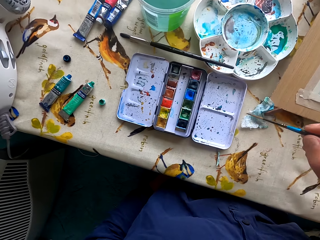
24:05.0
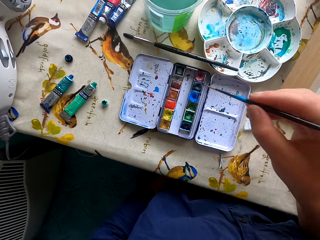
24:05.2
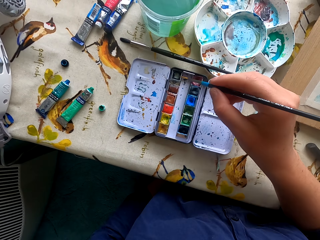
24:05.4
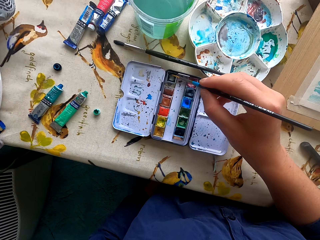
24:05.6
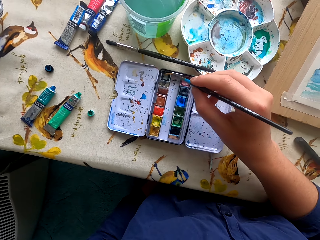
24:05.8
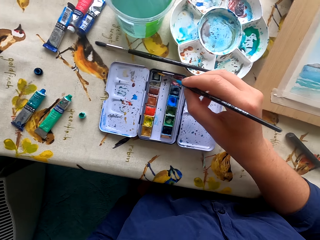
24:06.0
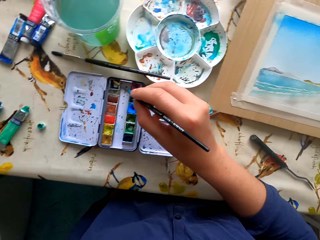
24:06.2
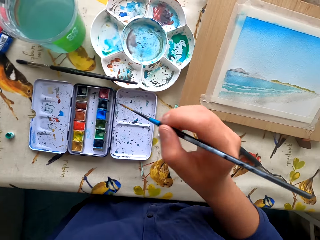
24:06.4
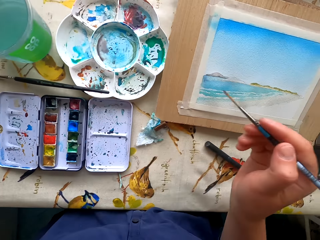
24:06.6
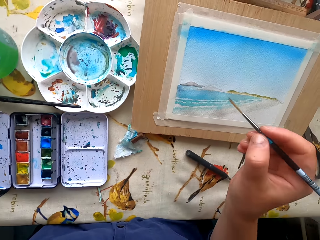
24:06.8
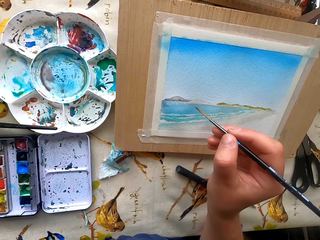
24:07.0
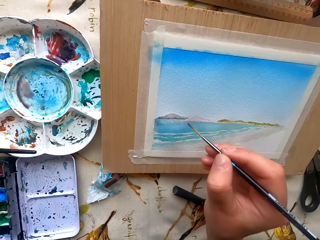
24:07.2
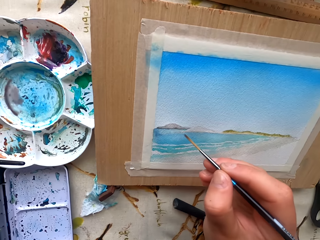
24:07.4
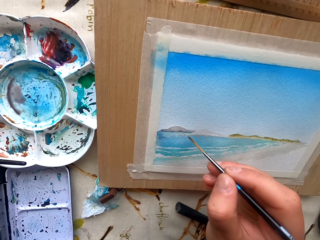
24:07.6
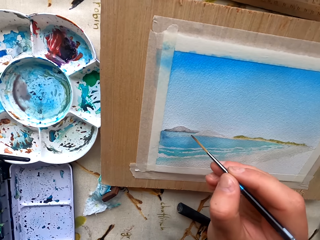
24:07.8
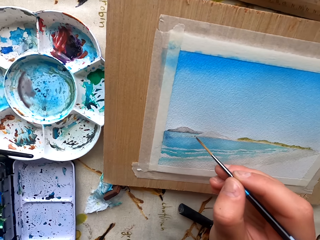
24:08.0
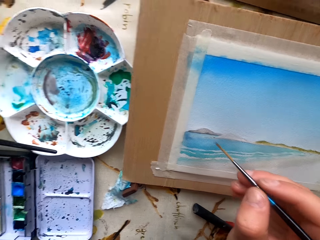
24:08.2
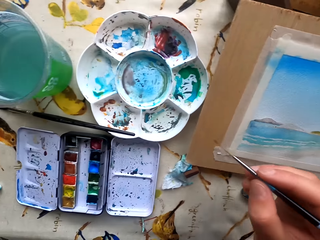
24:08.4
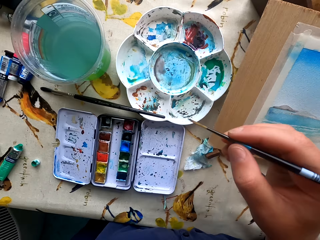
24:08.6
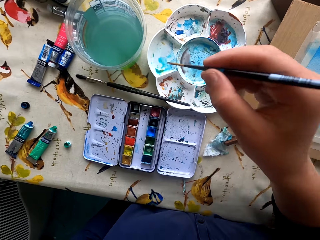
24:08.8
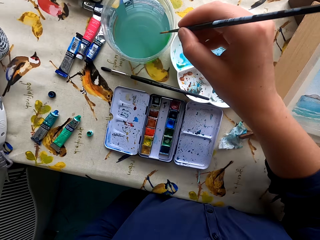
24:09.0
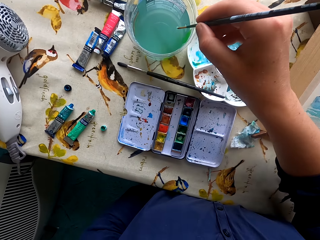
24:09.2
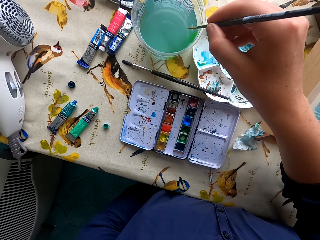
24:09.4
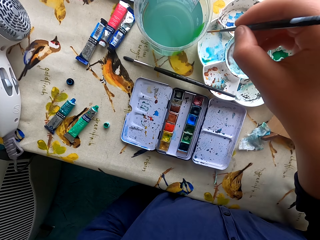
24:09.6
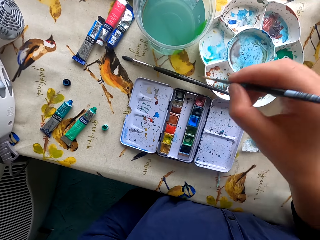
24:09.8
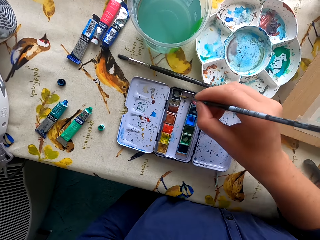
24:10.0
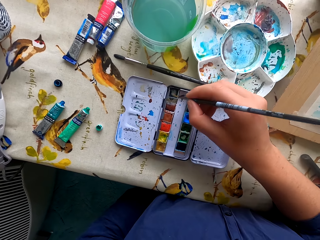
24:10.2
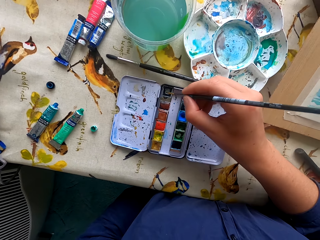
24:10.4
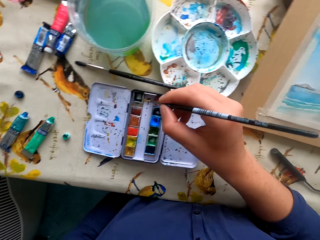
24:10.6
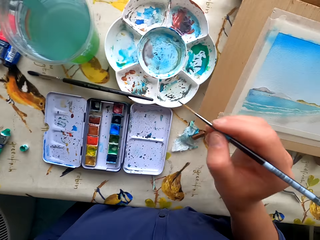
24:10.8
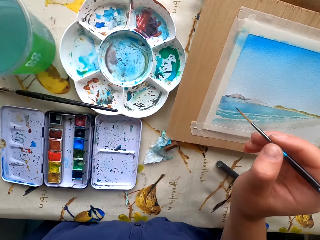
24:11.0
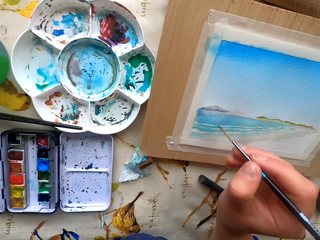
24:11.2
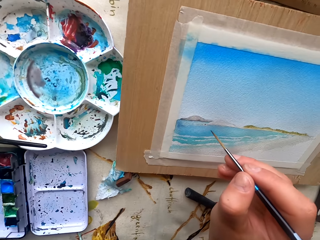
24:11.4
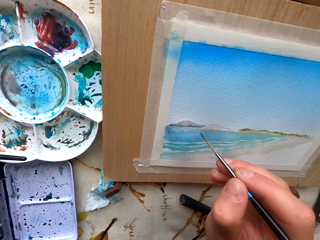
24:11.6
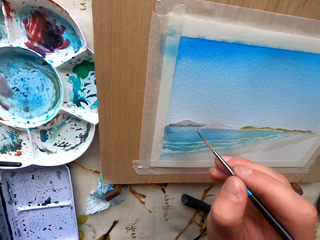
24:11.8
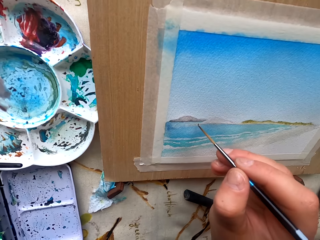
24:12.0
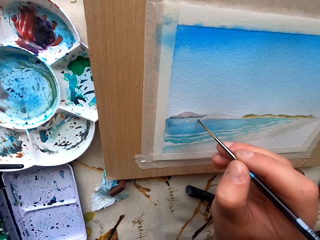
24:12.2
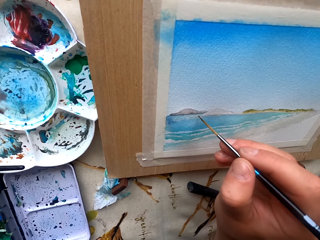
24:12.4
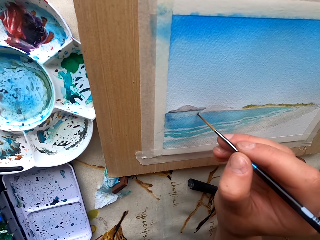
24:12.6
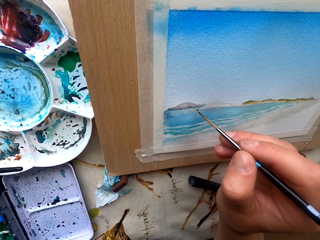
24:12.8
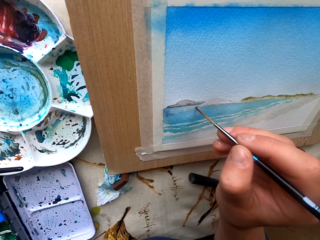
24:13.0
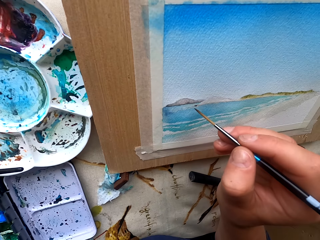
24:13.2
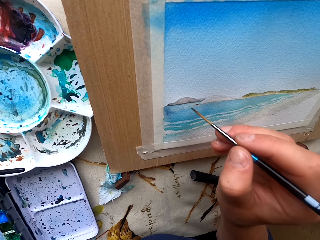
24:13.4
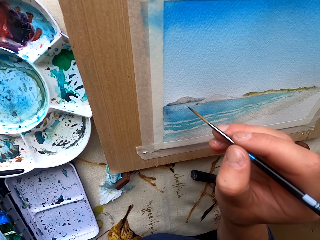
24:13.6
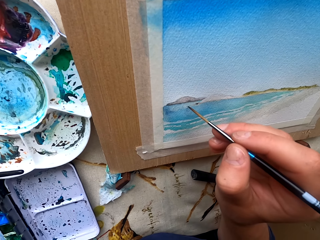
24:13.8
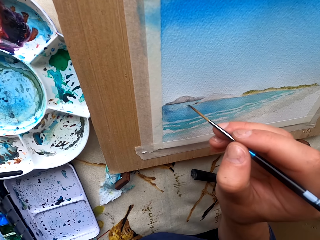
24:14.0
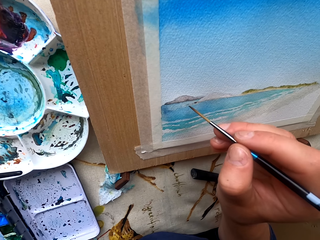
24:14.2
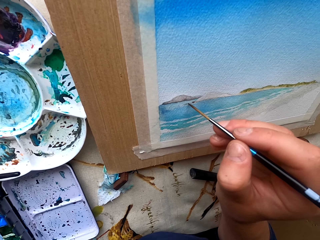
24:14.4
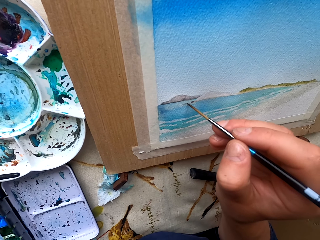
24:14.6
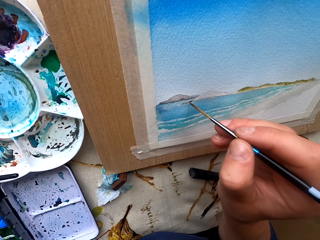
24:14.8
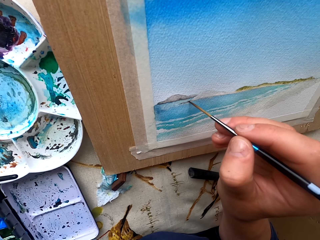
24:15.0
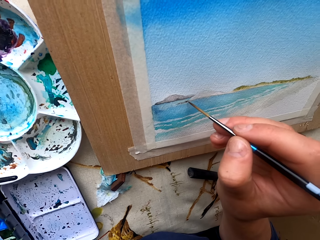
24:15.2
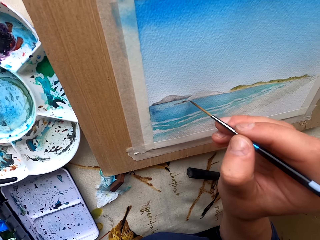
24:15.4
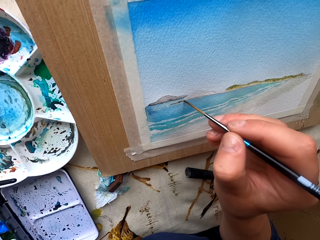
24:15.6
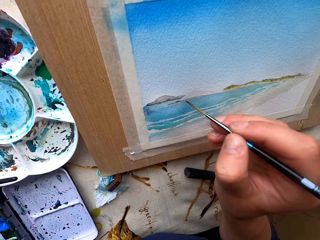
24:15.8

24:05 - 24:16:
The camera wearer wipes the pen brush with paper. They rub the pen brush in the ink container. They paint a picture with the pen brush. They dip the pen brush in water. They rub the pen brush in the ink container. They paint a picture with the pen brush.

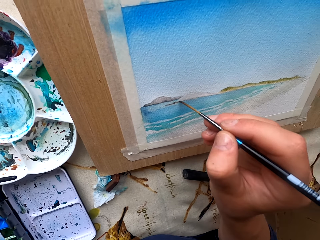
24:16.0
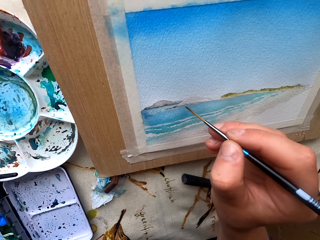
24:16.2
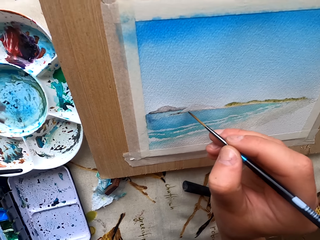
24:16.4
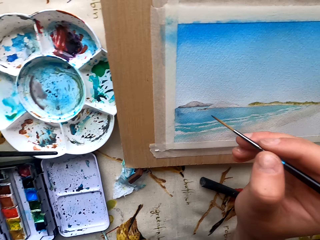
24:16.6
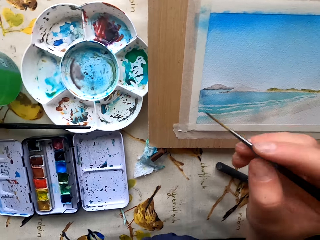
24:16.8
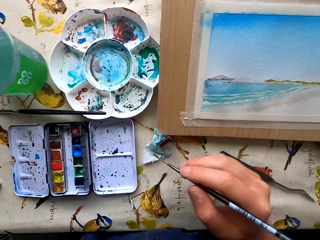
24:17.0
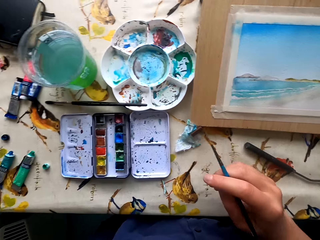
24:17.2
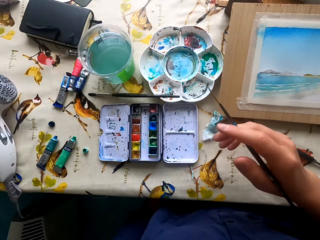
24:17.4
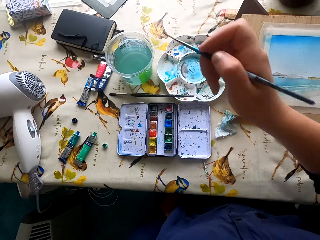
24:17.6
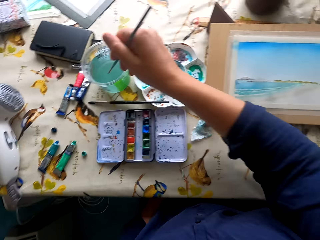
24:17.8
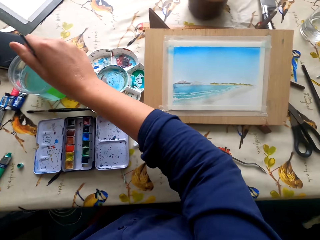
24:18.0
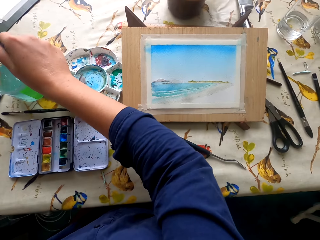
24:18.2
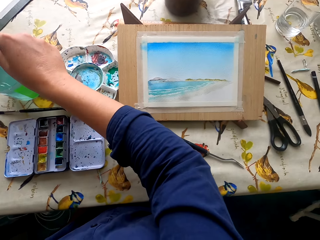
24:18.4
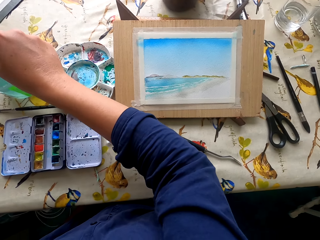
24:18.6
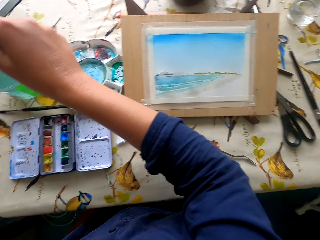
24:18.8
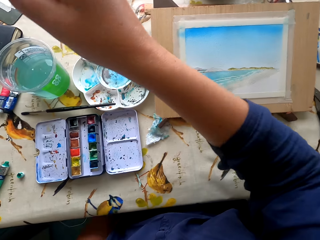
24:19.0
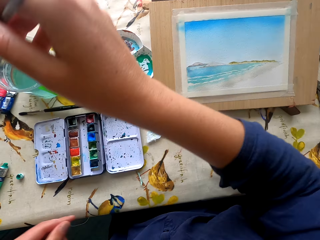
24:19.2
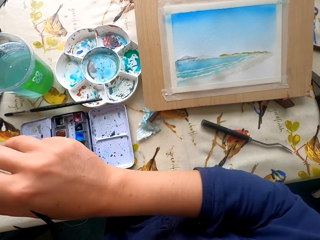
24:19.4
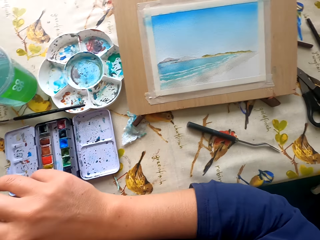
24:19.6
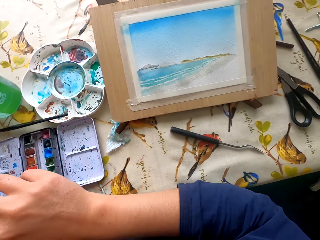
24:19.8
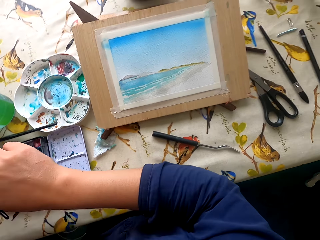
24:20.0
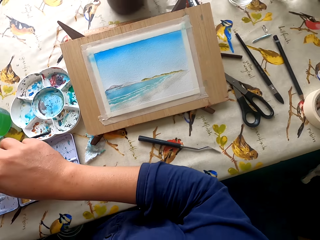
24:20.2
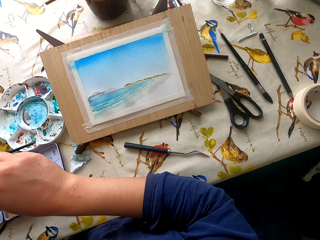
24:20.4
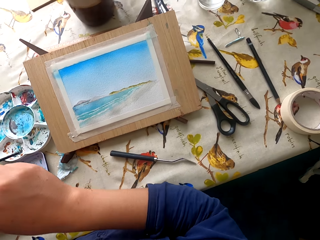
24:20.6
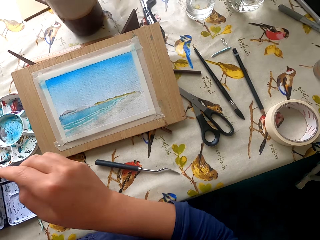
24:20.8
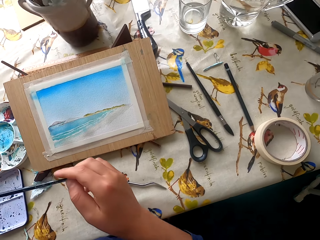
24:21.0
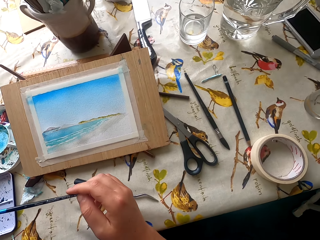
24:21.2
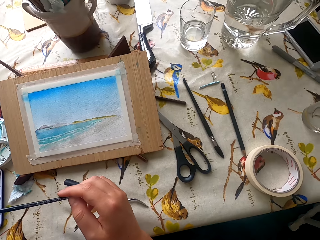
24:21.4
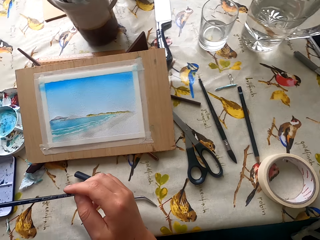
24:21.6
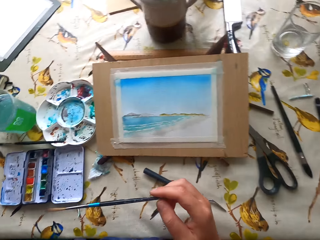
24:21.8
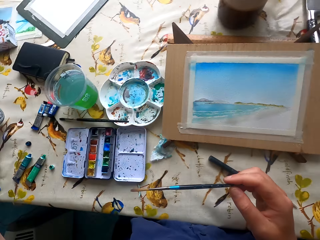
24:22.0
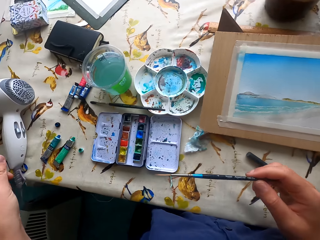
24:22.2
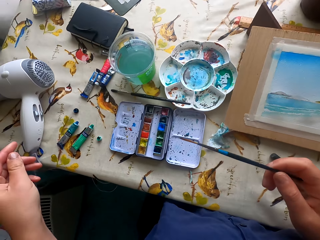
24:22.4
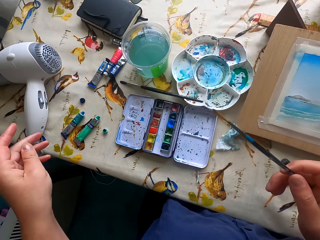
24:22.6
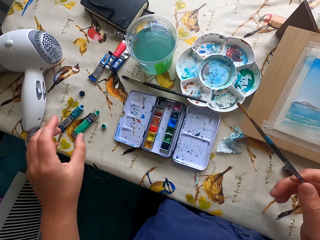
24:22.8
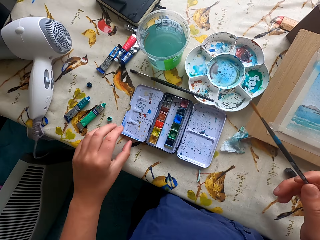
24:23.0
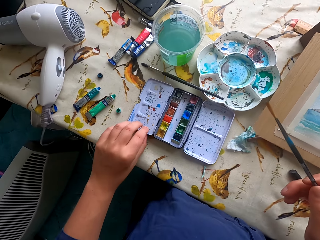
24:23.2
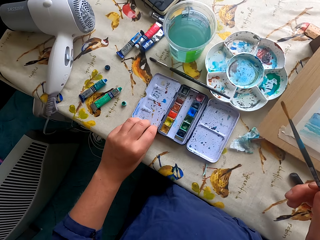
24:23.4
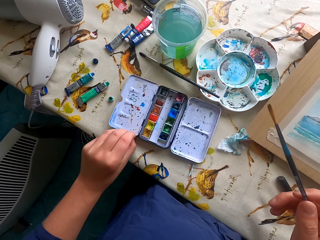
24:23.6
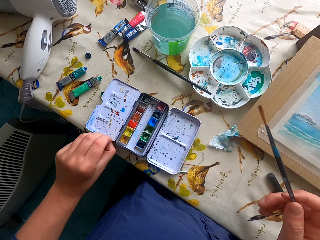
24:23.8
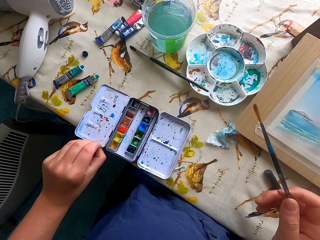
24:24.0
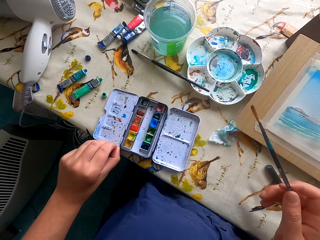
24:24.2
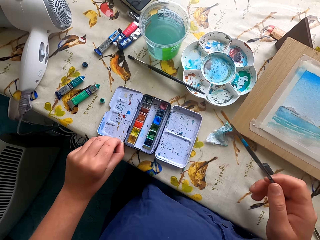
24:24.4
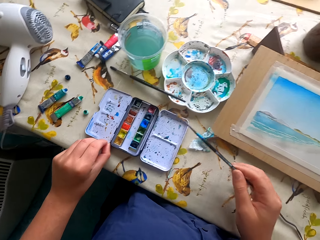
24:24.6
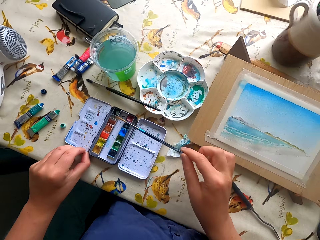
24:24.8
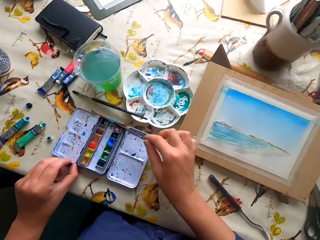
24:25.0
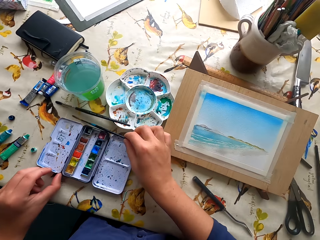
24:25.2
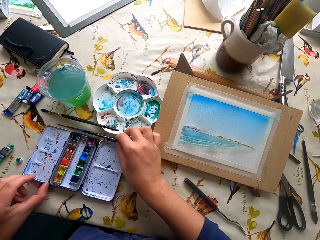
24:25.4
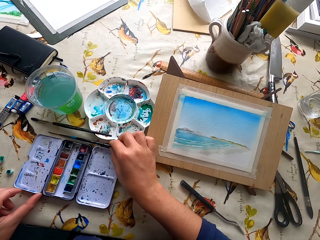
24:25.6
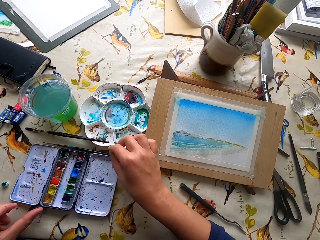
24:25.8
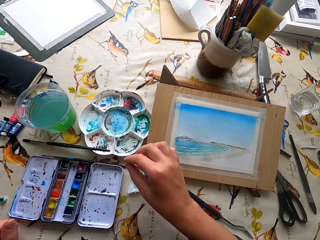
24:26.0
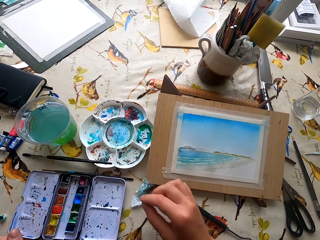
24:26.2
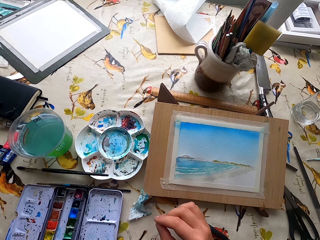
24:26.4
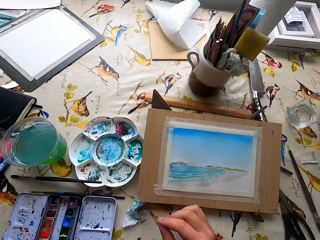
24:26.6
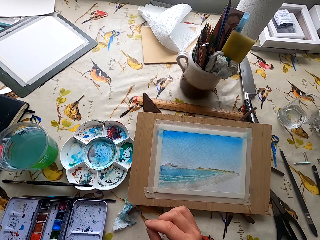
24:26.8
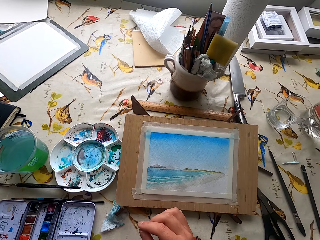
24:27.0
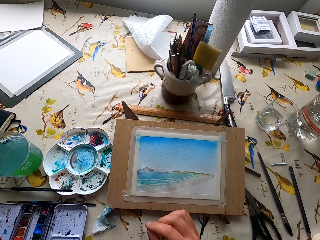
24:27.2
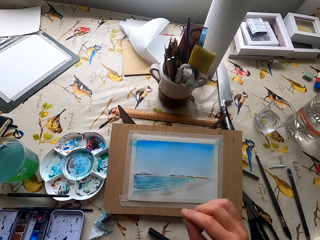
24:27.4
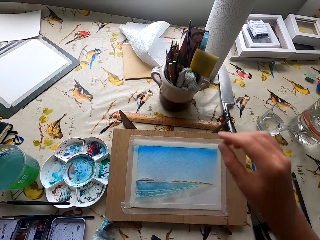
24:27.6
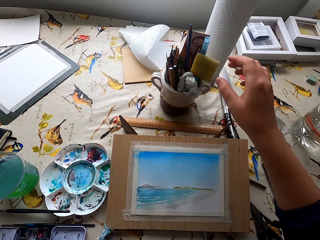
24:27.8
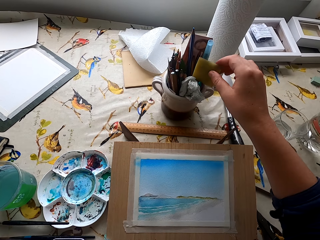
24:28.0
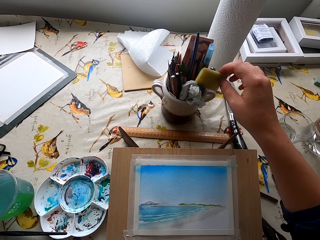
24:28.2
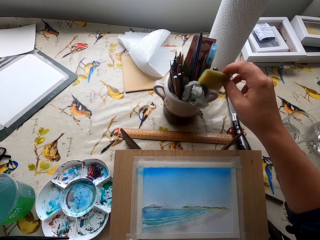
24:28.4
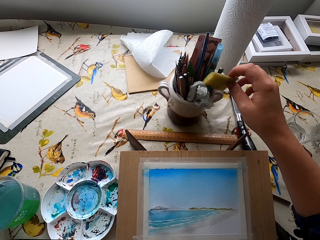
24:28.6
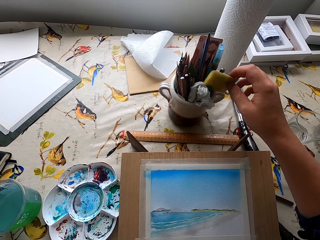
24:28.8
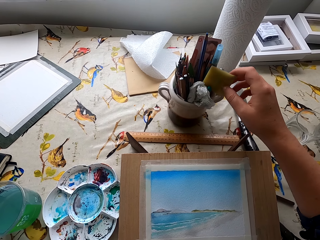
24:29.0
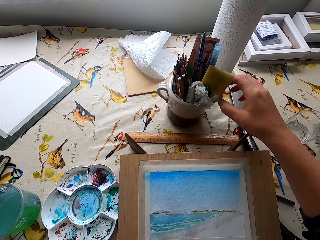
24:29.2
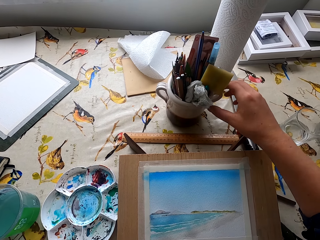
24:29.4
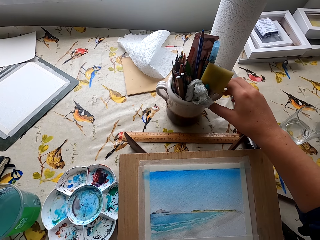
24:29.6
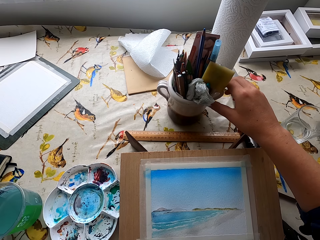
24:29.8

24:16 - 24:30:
The camera wearer dips the pen brush in water. They hold the pen brush. They adjust the ink container. They hold the color box. They put the pen brush on the table. They touch a sponge.
